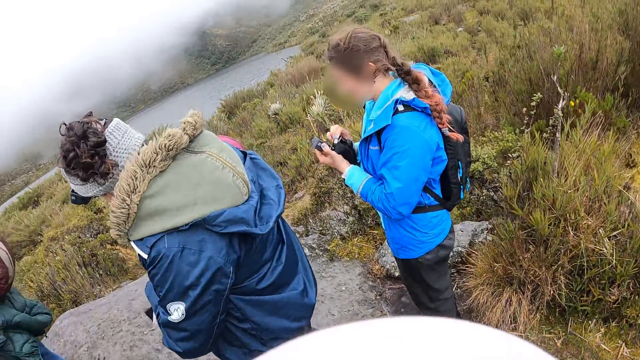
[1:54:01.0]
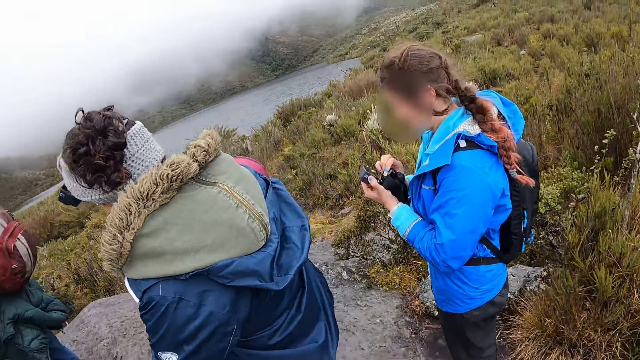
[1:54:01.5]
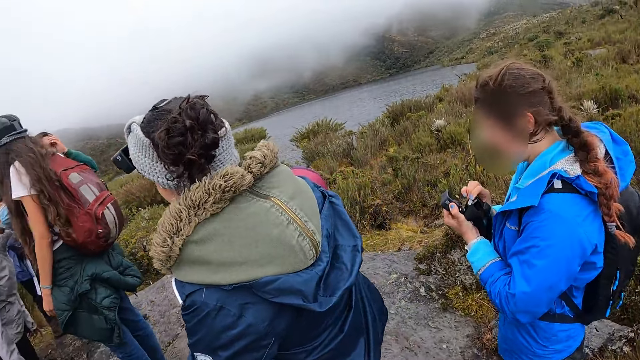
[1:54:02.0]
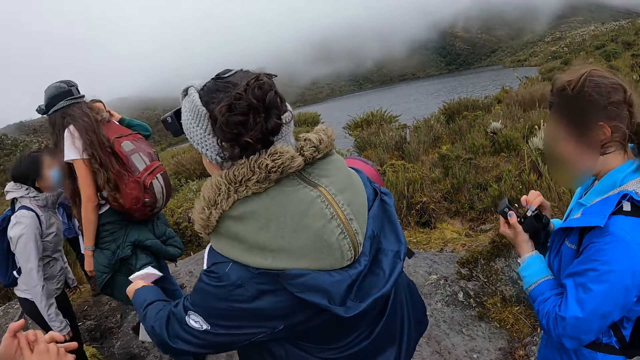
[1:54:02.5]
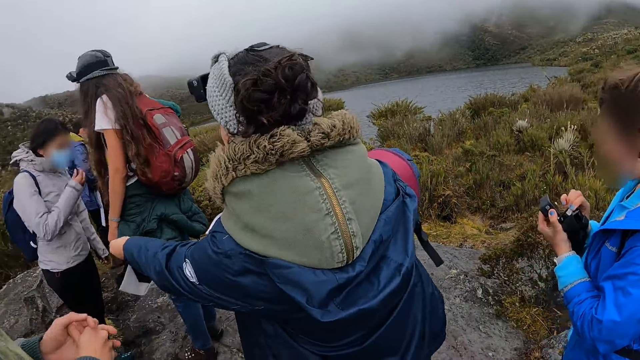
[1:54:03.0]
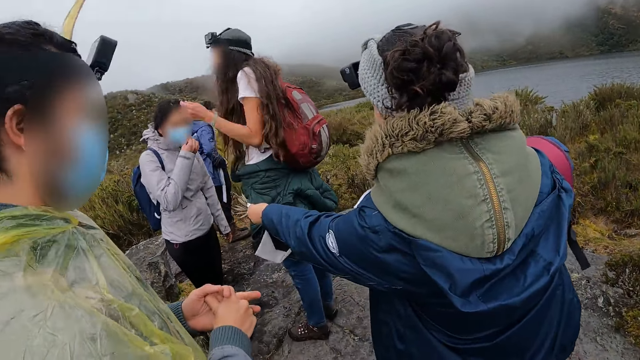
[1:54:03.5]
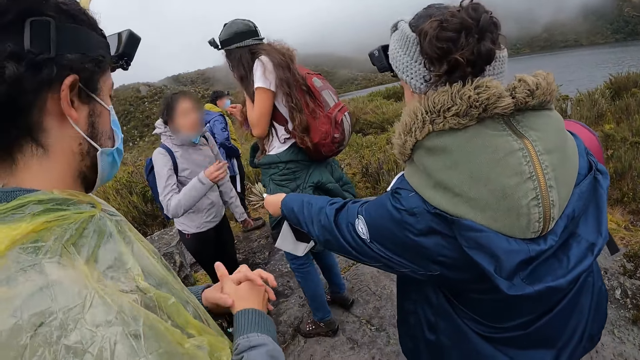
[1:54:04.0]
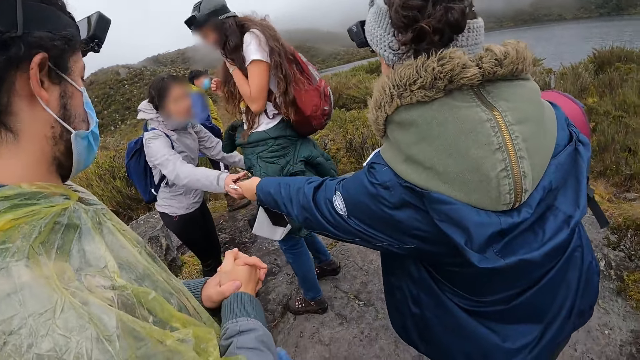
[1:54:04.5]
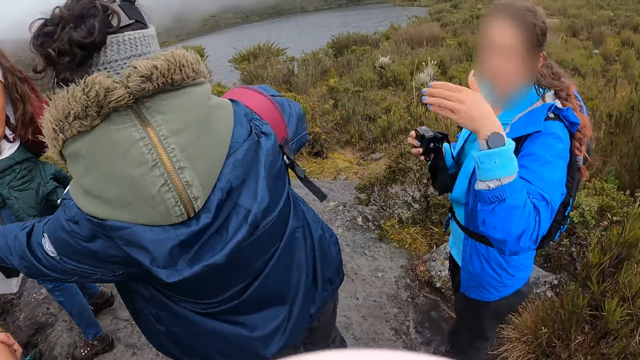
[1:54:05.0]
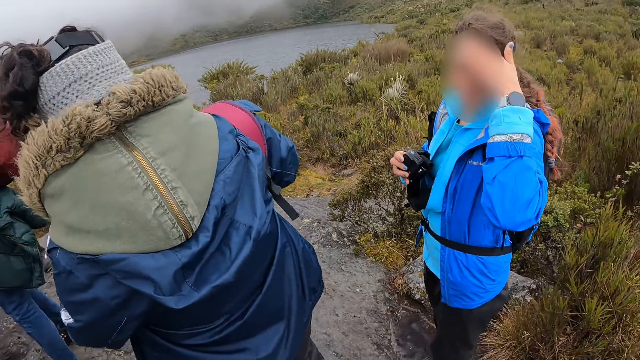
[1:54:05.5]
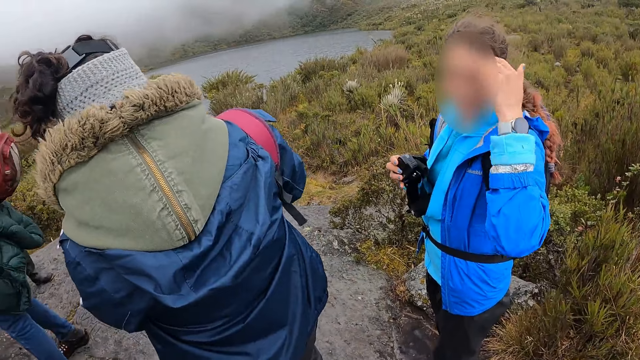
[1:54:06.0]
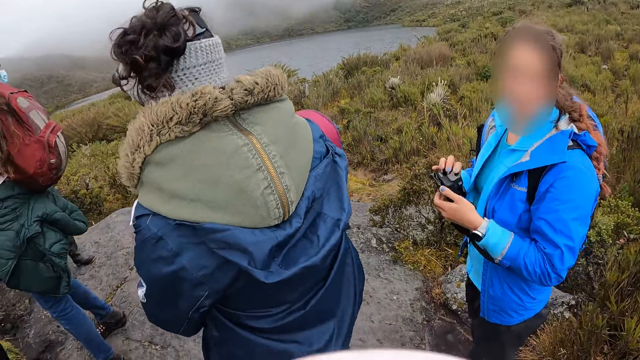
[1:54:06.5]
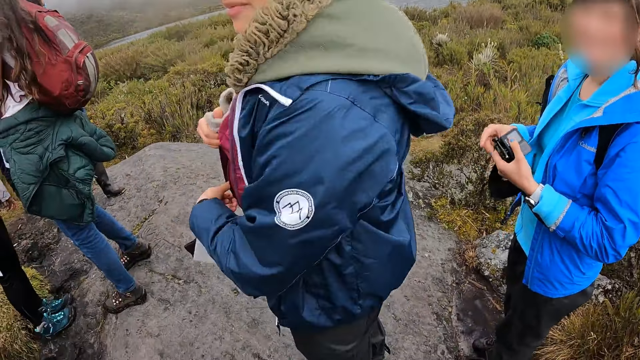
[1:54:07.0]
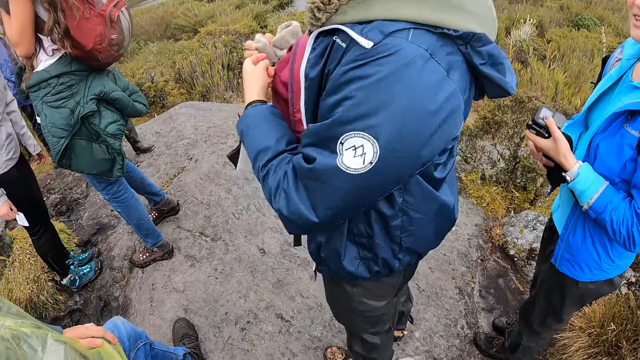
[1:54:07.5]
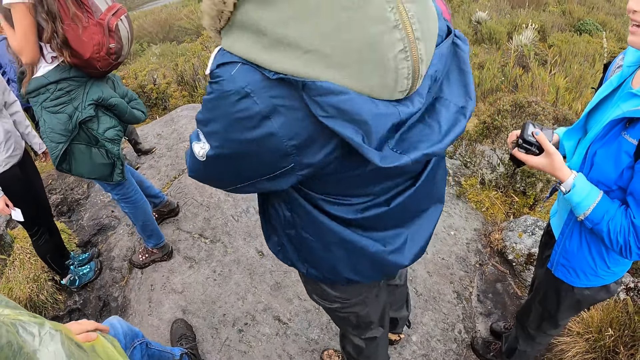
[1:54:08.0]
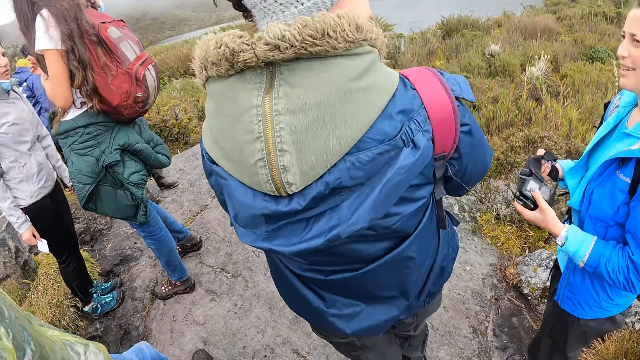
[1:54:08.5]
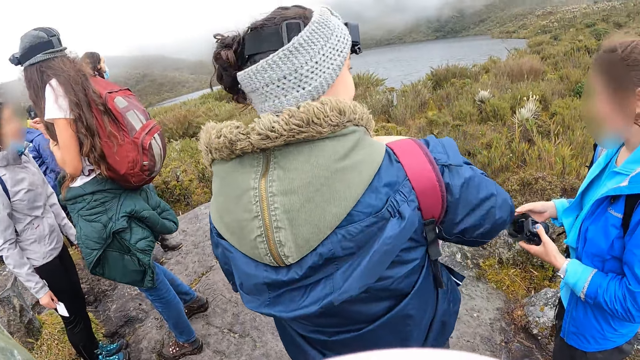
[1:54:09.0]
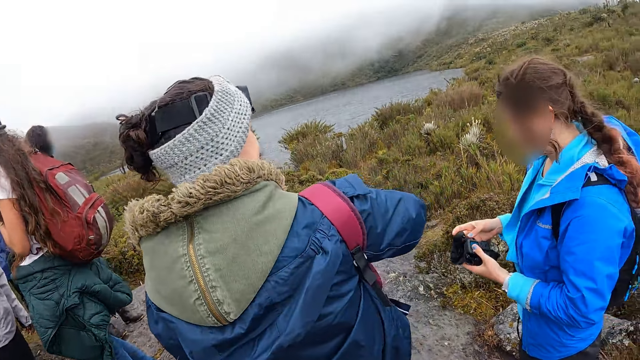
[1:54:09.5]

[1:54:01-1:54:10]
A woman passes a paper to another woman with her left hand. The other woman moves a nose mask from her nose with her right hand. The other woman collects the paper from the first woman with her right hand. A third woman holds the camera with both hands. The third woman touches her forehead with her left hand and holds the camera with both hands.

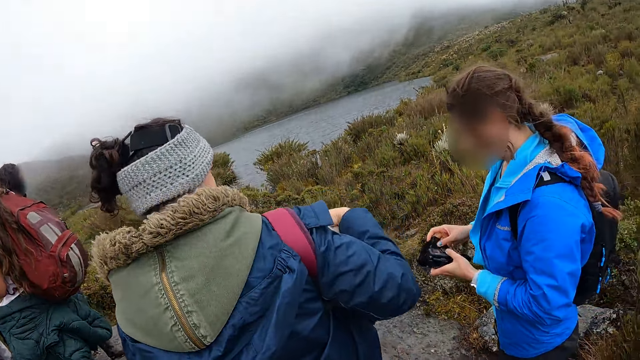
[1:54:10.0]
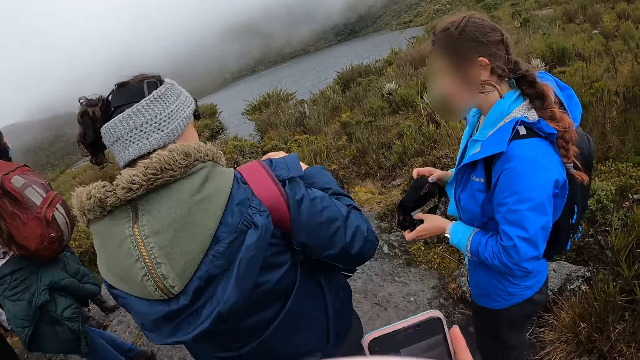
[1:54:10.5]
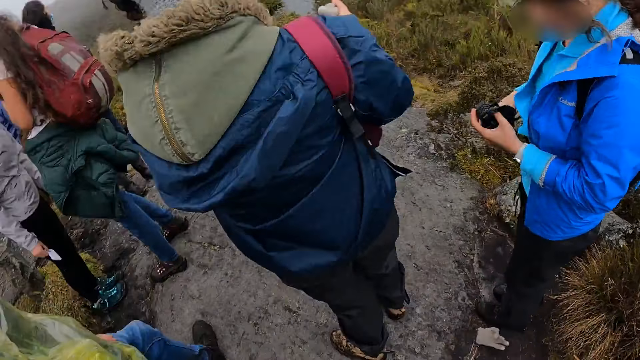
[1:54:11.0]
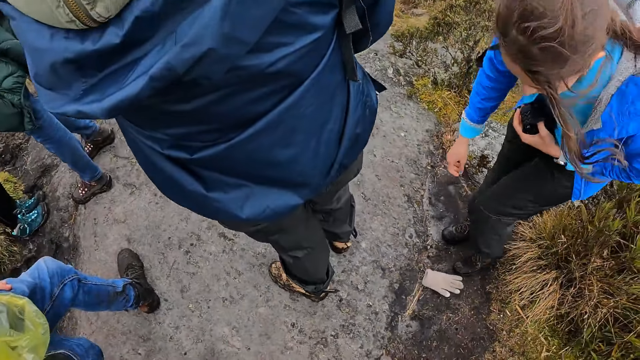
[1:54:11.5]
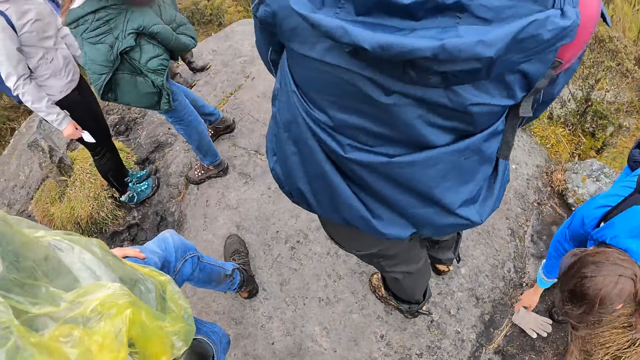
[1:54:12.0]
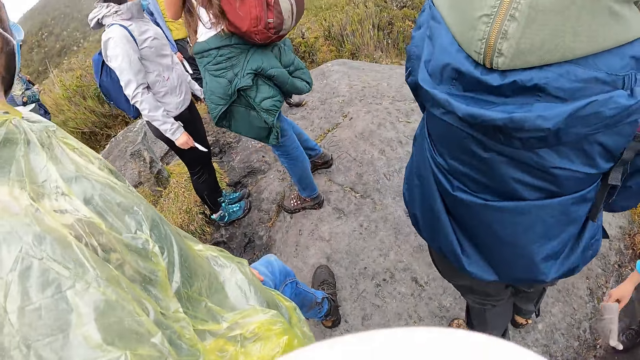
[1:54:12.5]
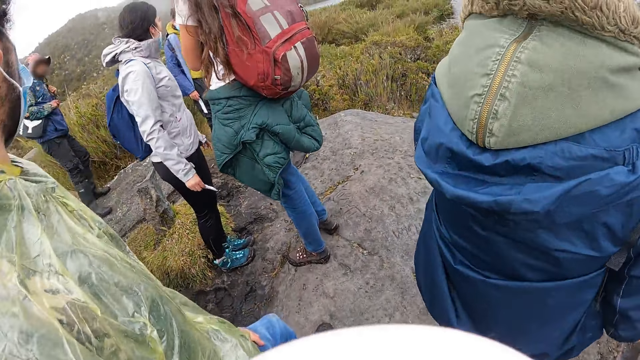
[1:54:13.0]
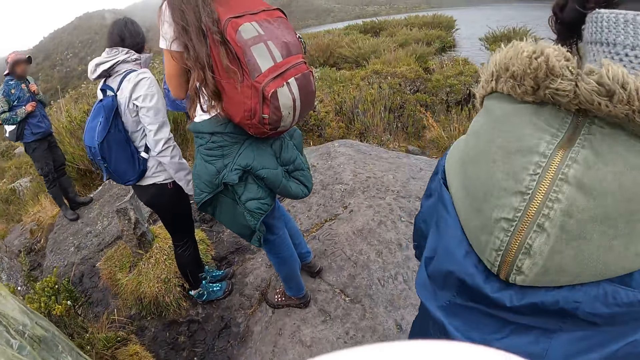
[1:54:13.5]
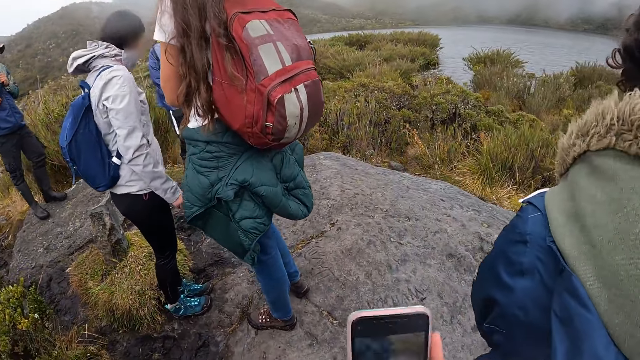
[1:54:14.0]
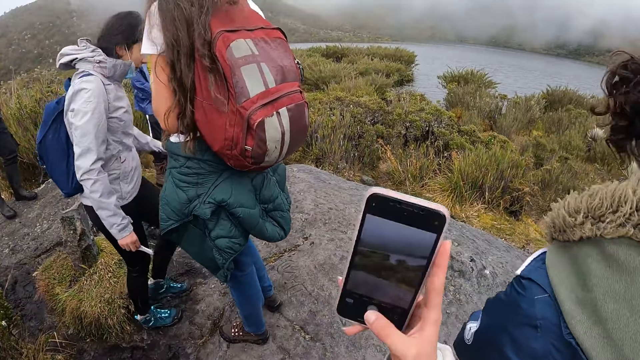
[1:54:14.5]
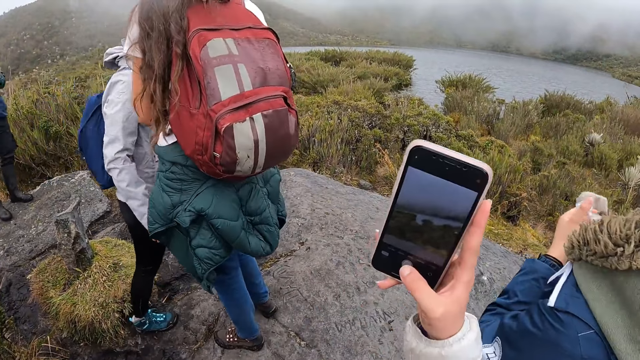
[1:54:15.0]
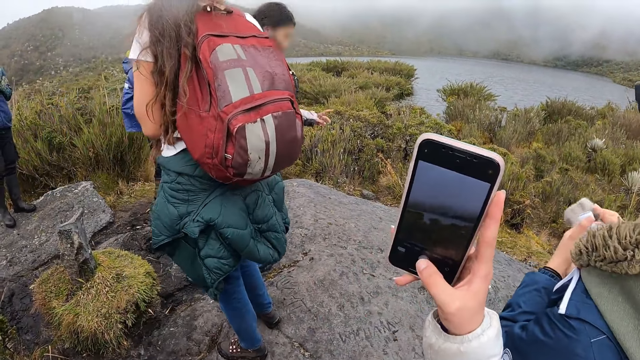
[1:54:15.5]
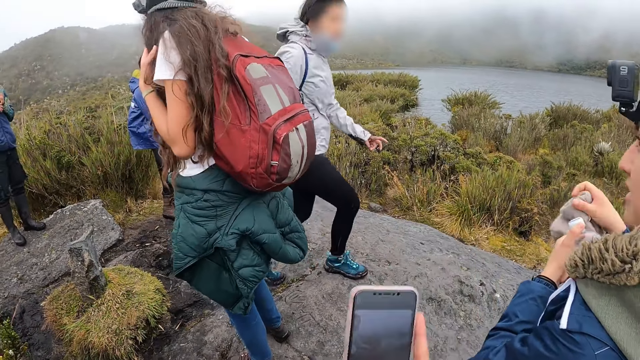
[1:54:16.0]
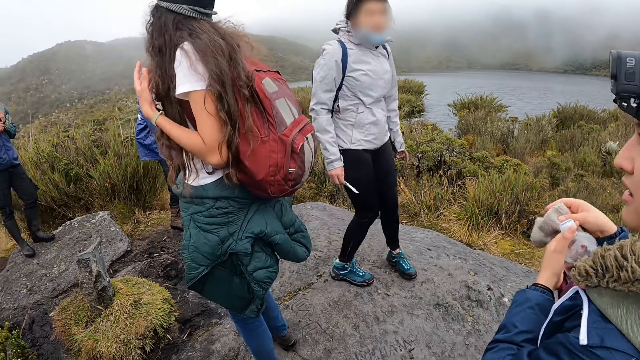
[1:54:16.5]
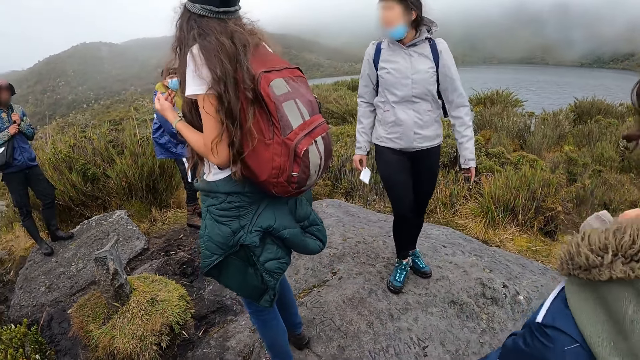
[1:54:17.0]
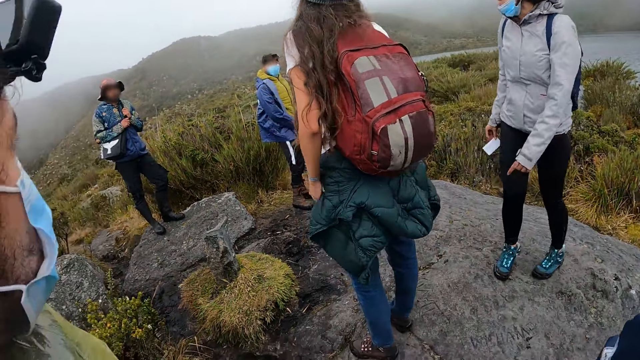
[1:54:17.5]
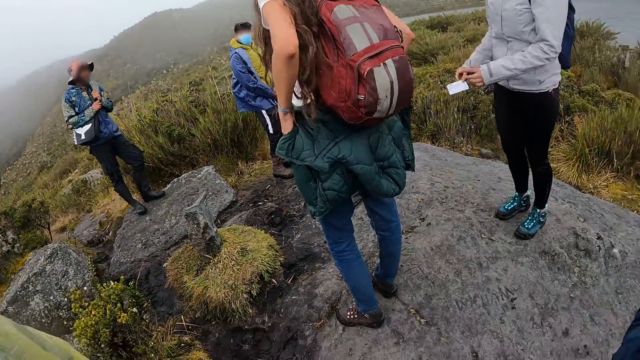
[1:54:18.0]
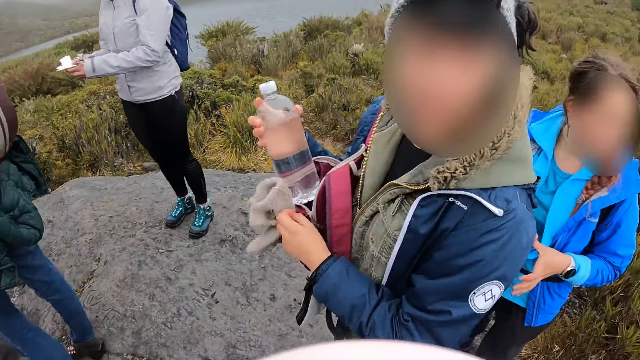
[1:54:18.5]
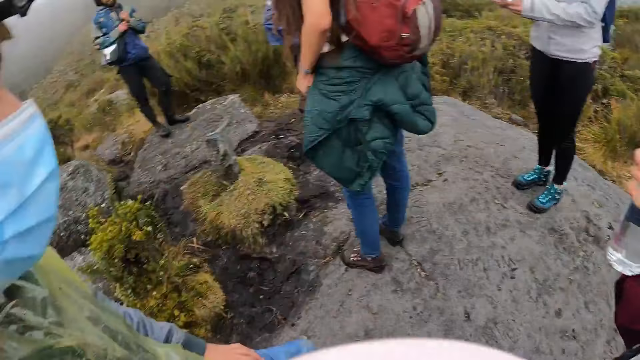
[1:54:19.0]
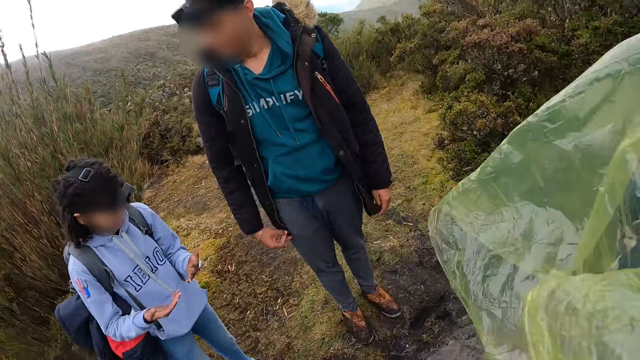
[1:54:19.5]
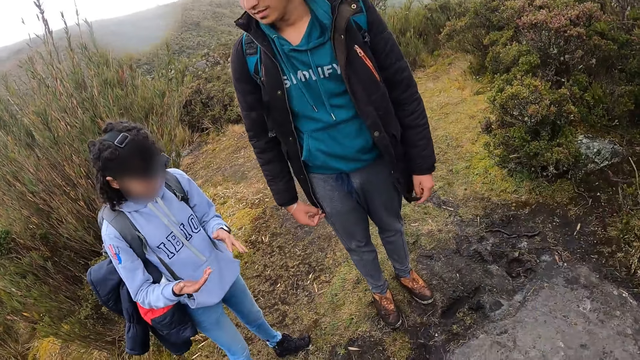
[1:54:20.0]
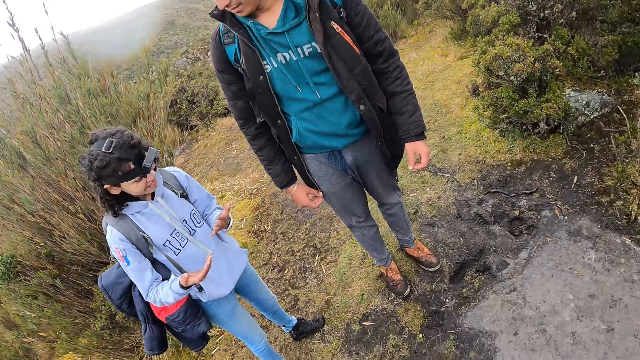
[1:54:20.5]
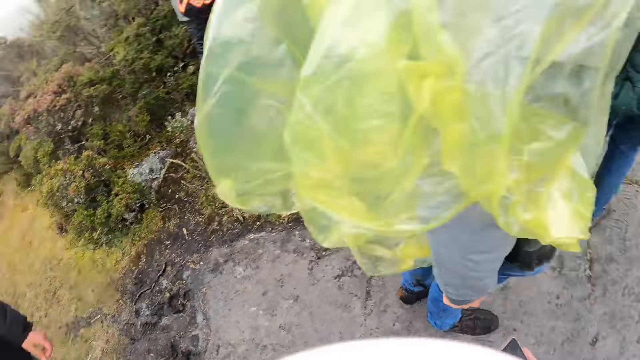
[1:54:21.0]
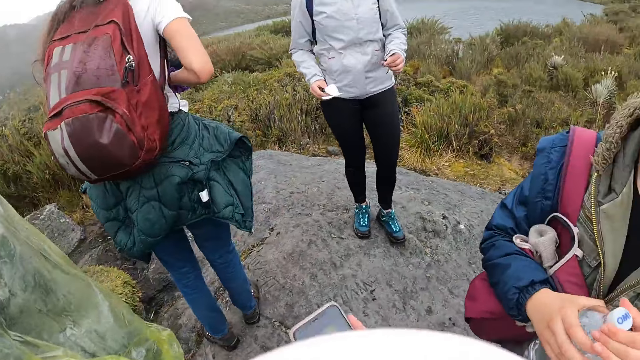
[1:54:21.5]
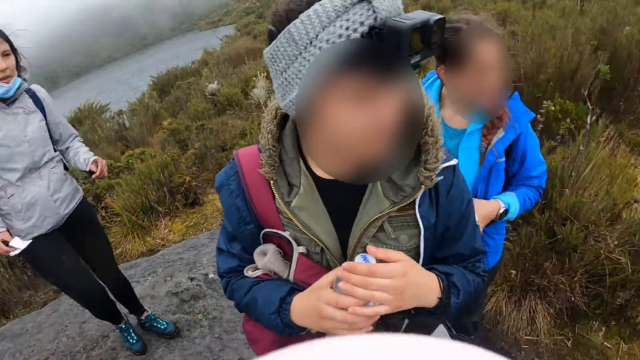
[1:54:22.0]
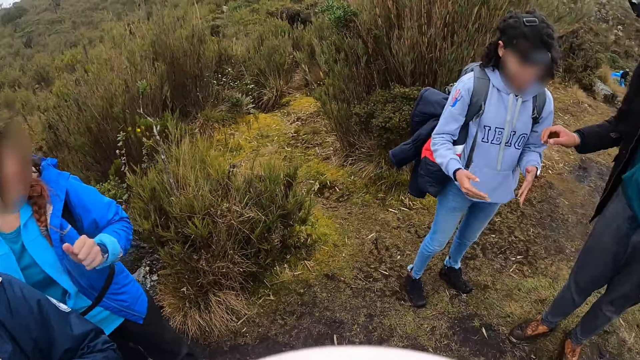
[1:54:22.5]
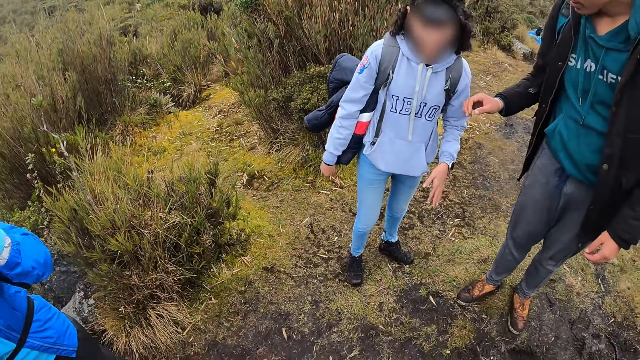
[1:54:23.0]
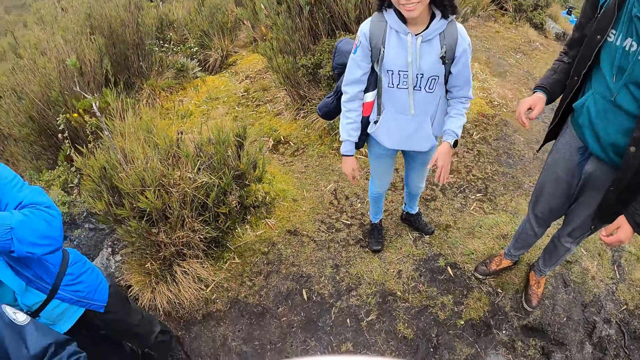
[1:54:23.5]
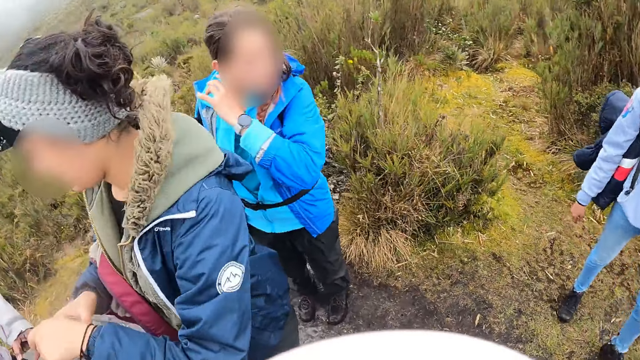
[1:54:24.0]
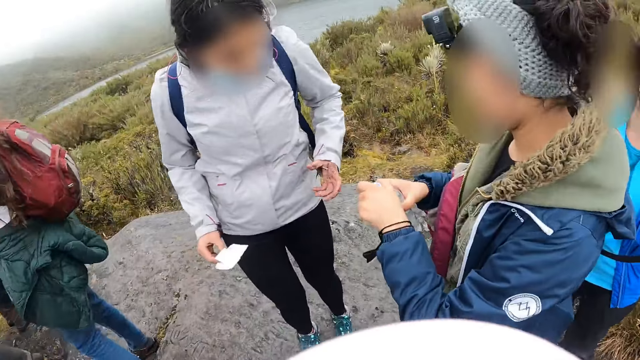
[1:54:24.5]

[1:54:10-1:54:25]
A woman drops a hand glove on the ground with her right hand. The camera wearer holds a phone with her right hand. Another woman picks up the hand glove from the ground with her right hand. The camera wearer takes a picture of a river with the phone in her right hand. She looks around. A third woman holds the paper with both hands. The first woman removes a water bottle from a bag with her right hand.
